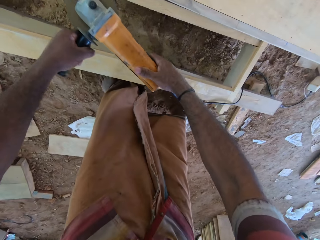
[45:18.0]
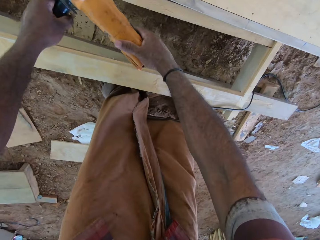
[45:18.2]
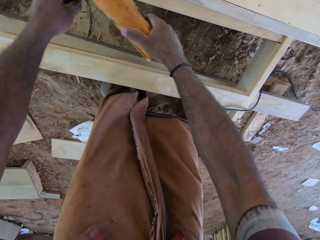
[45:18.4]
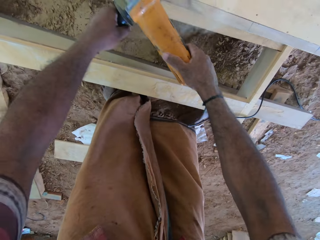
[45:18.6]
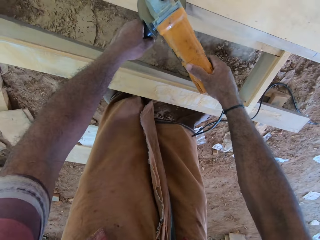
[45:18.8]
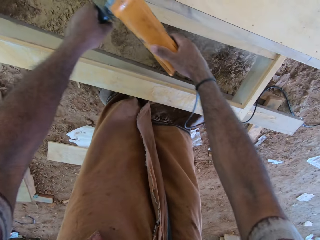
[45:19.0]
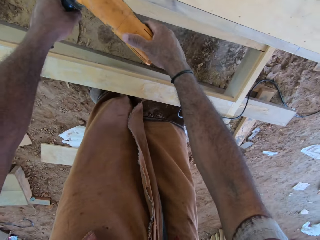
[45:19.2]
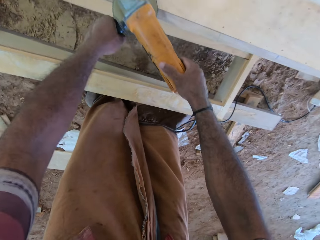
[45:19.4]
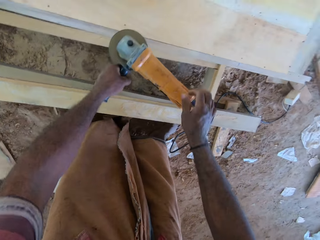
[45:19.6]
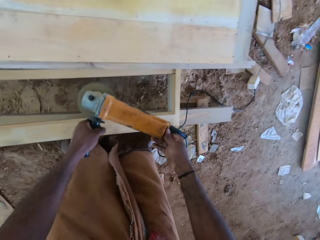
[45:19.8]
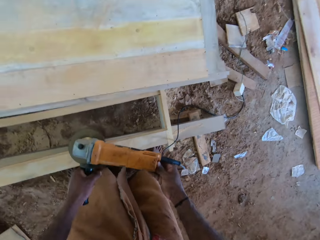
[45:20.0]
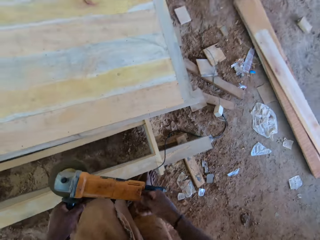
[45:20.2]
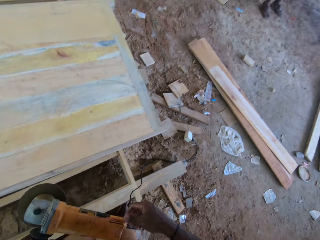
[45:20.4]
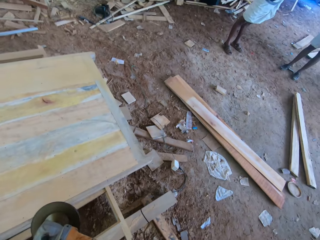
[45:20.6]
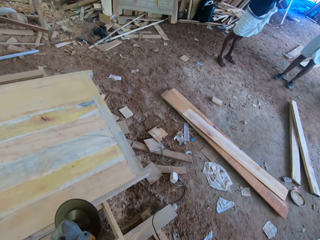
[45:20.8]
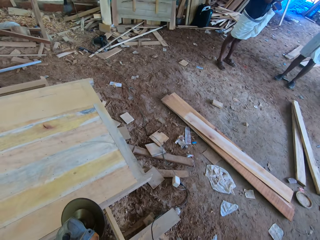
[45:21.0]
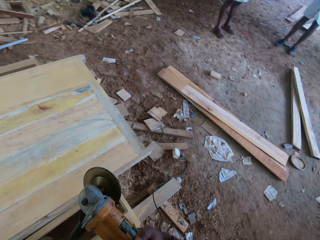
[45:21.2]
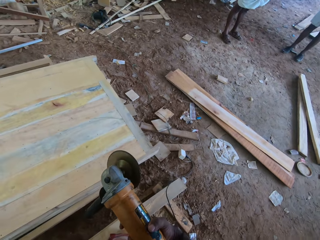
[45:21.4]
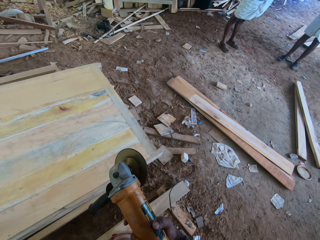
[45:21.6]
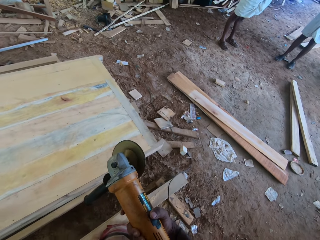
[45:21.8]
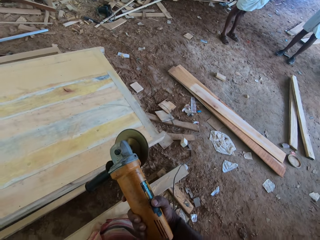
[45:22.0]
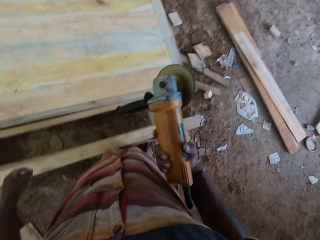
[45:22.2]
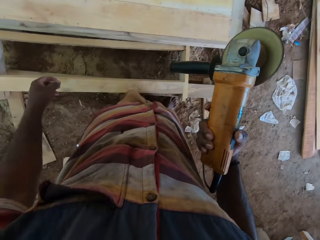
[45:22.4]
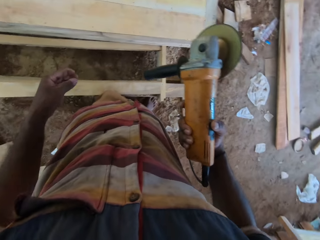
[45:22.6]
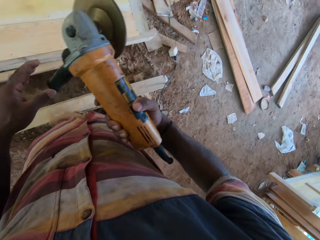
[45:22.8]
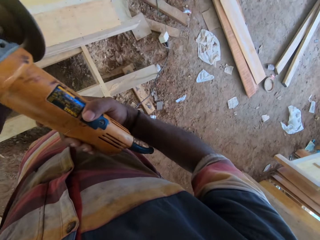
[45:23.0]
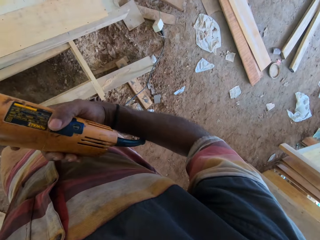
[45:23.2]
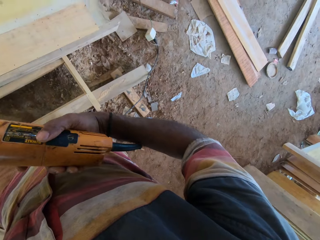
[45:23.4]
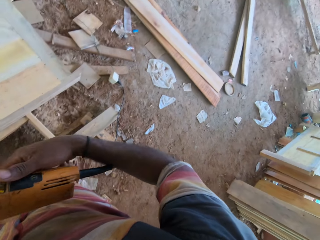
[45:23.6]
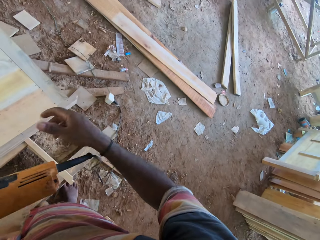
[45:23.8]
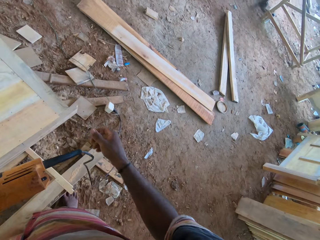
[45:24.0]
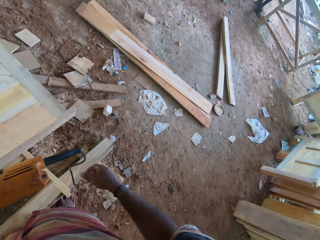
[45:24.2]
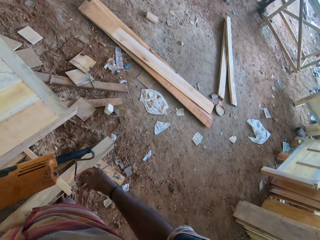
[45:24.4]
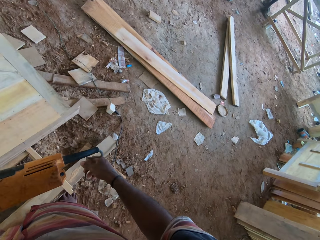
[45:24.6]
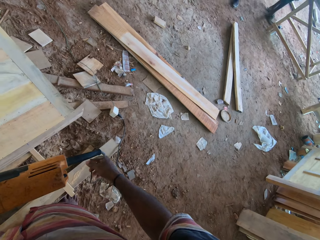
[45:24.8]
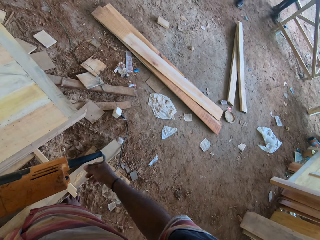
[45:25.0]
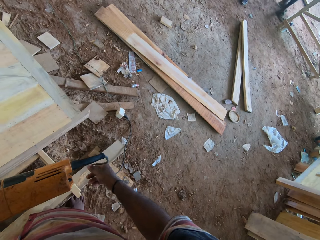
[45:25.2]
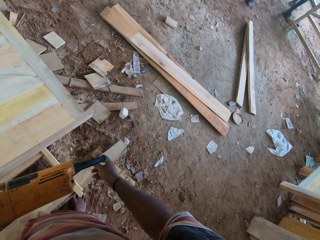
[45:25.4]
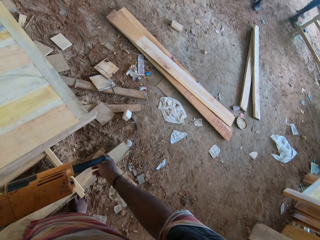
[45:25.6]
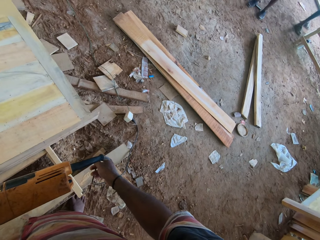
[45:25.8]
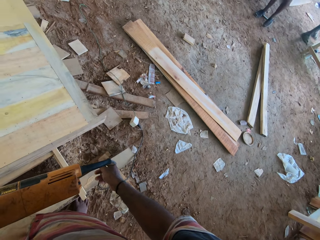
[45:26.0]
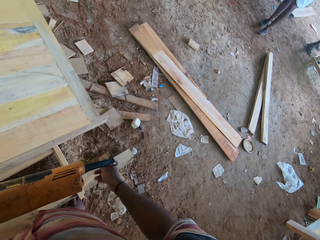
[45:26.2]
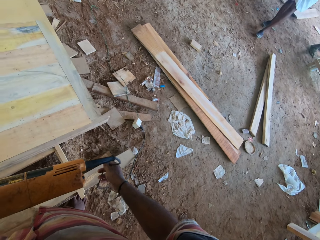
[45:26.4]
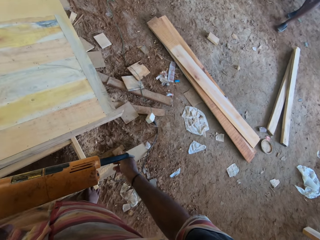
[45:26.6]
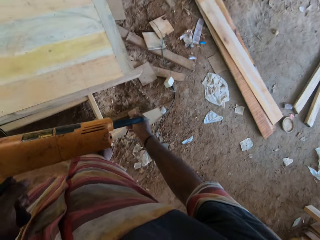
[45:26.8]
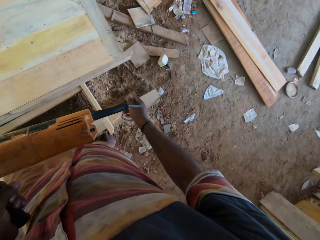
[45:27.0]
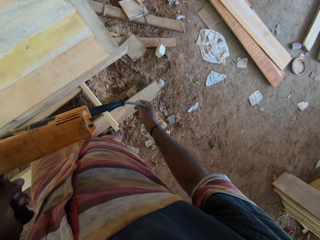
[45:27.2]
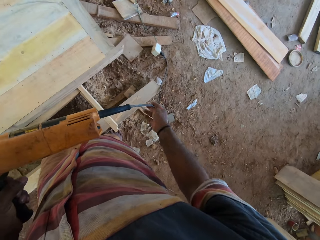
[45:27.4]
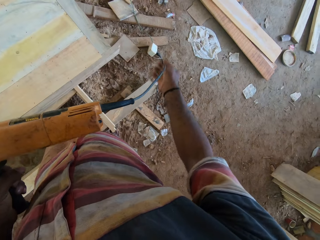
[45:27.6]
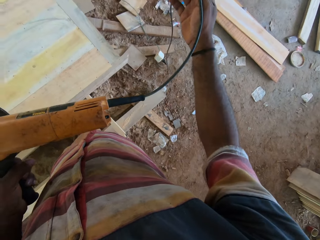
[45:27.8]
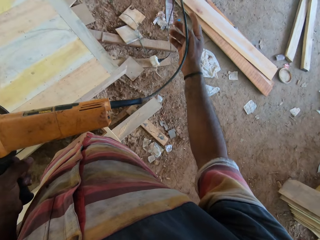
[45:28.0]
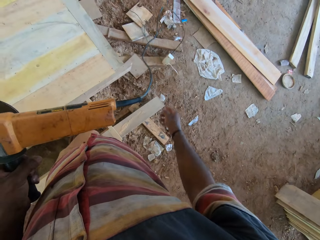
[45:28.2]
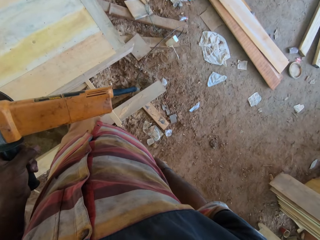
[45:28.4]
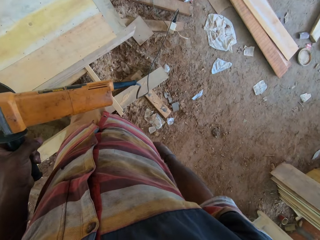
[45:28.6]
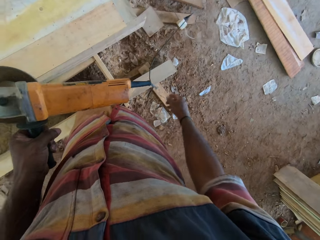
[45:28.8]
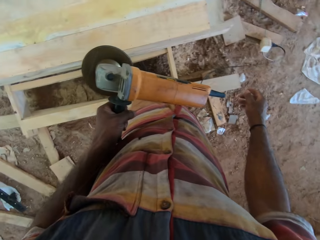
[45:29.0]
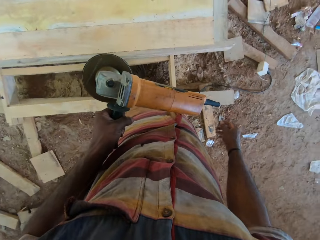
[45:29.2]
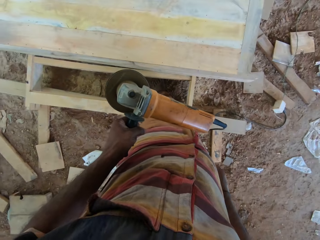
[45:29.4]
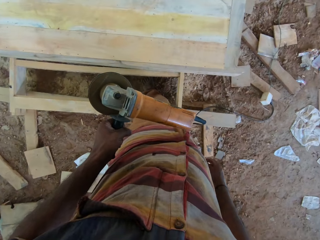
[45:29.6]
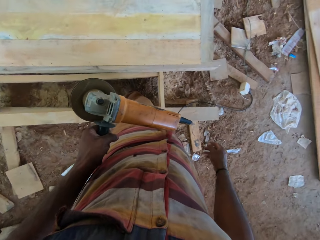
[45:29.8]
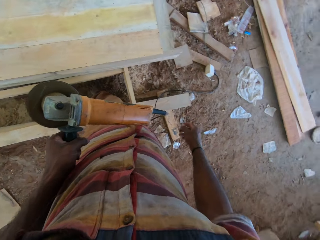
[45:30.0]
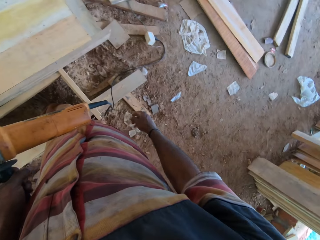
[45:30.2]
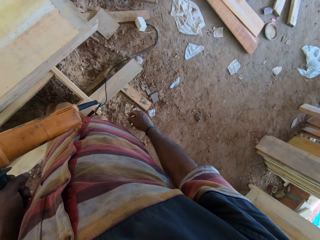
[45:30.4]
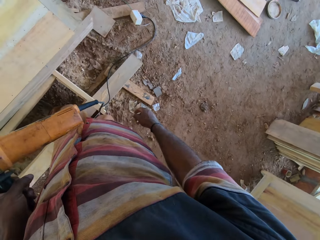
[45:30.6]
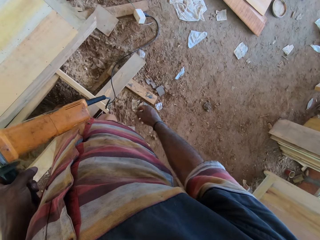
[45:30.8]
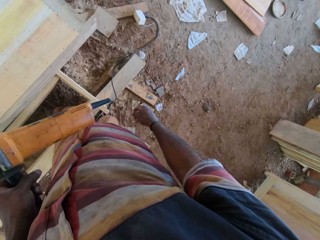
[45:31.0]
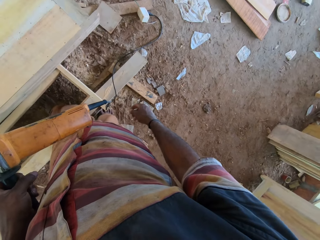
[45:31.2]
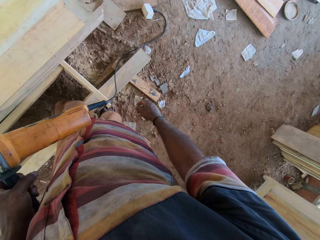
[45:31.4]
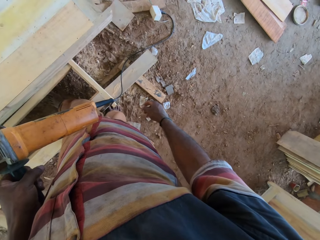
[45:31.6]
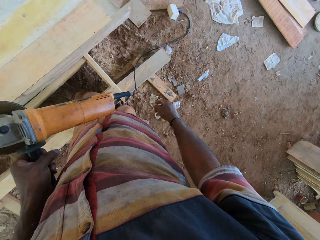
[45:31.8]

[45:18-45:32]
The camera wearer smoothens the wooden surface with the sander. They stop buffing. They interact with a man. They lift up the sander. They hold the buffing machine. They hold the cable of the sander. They interact with the man.

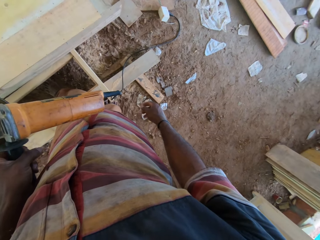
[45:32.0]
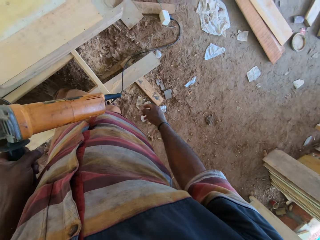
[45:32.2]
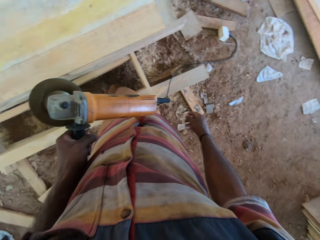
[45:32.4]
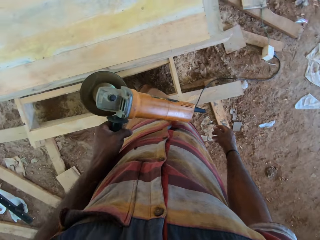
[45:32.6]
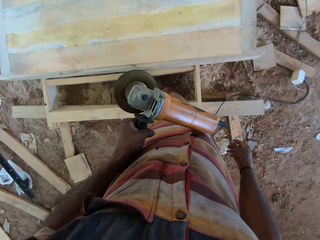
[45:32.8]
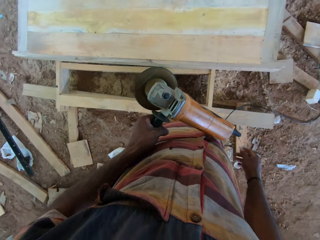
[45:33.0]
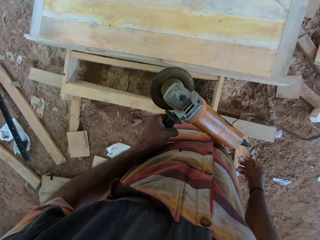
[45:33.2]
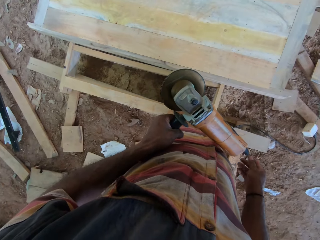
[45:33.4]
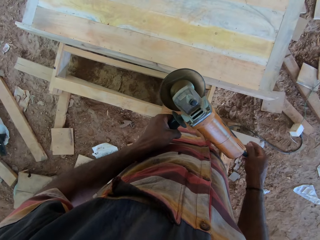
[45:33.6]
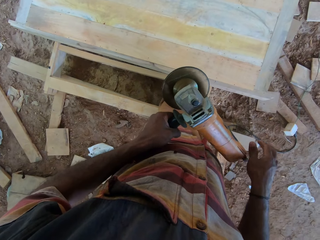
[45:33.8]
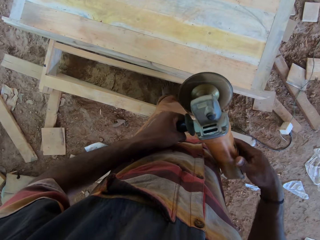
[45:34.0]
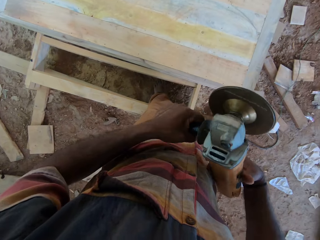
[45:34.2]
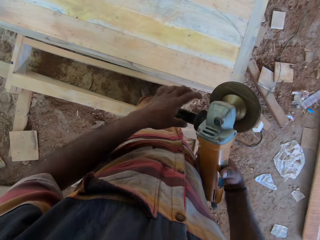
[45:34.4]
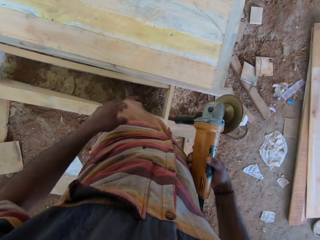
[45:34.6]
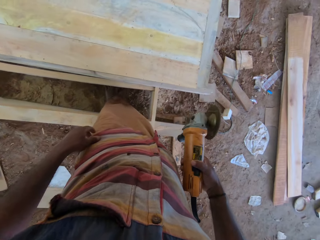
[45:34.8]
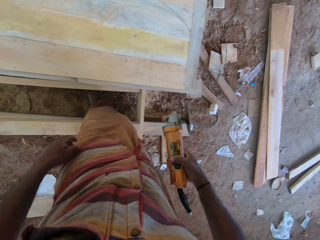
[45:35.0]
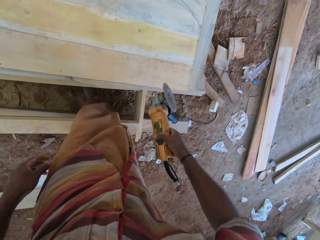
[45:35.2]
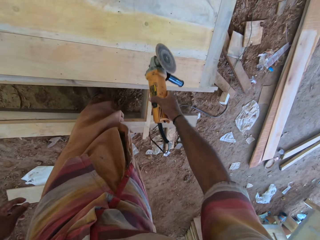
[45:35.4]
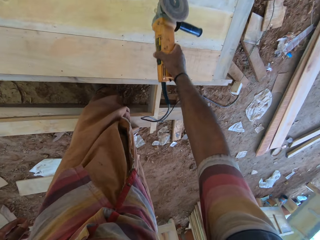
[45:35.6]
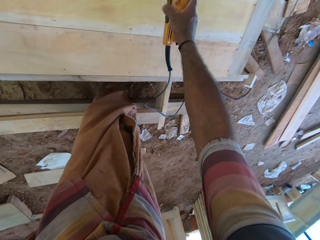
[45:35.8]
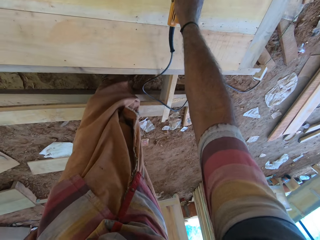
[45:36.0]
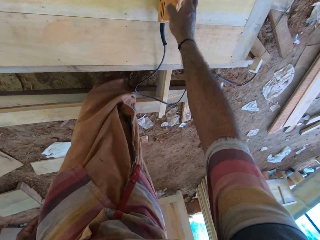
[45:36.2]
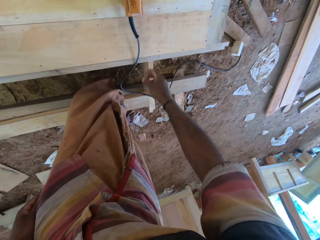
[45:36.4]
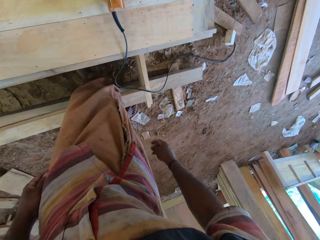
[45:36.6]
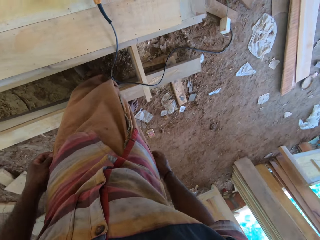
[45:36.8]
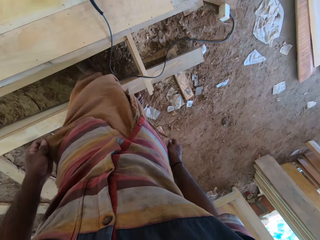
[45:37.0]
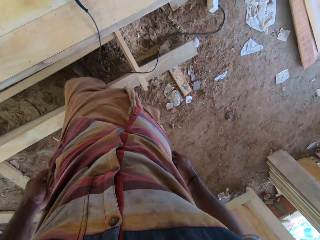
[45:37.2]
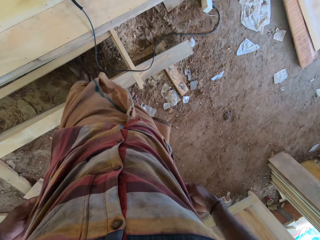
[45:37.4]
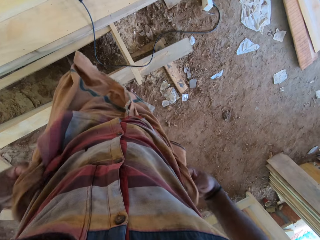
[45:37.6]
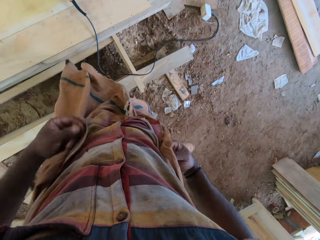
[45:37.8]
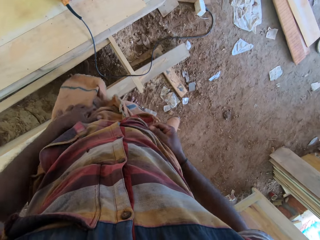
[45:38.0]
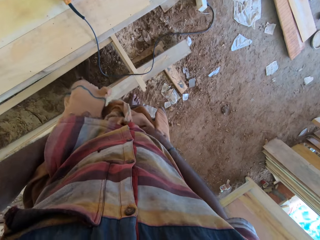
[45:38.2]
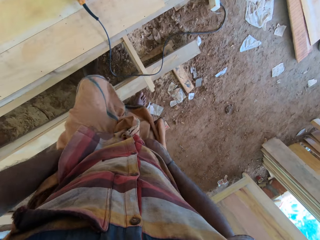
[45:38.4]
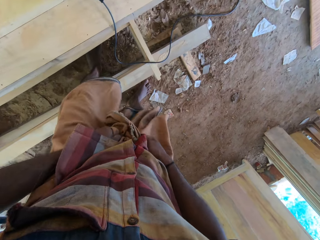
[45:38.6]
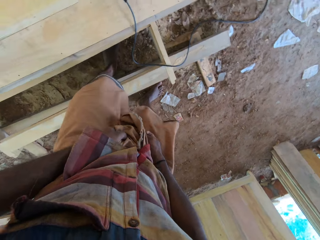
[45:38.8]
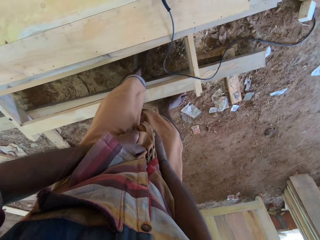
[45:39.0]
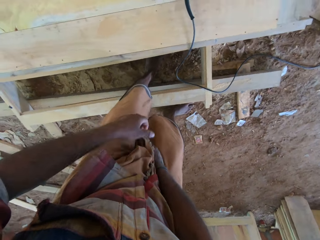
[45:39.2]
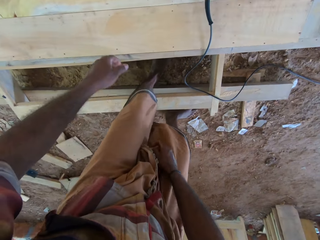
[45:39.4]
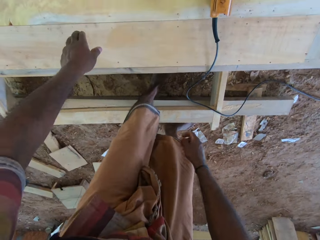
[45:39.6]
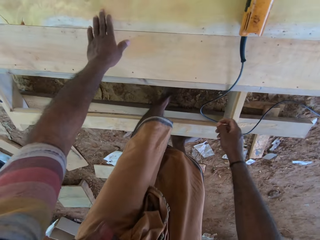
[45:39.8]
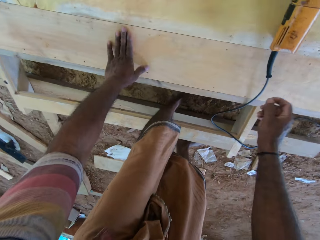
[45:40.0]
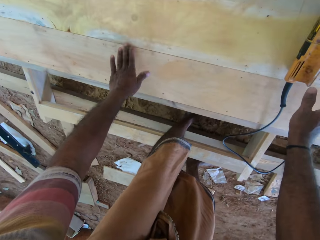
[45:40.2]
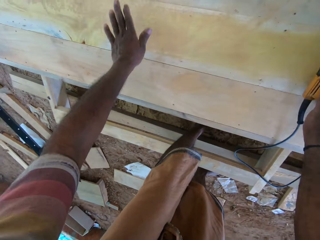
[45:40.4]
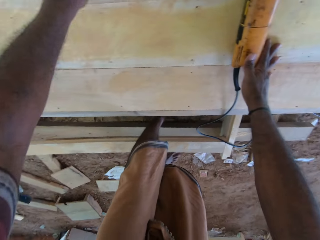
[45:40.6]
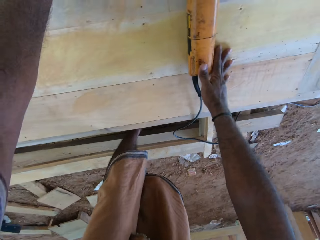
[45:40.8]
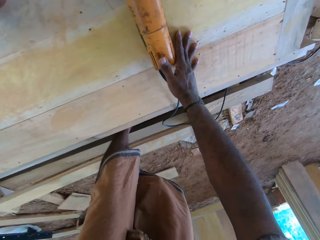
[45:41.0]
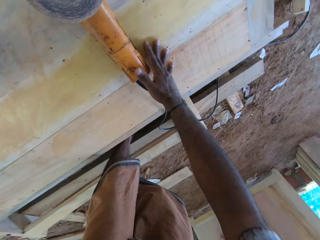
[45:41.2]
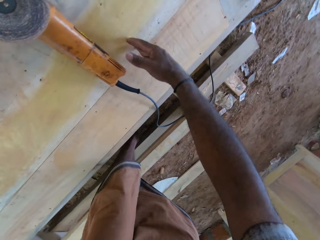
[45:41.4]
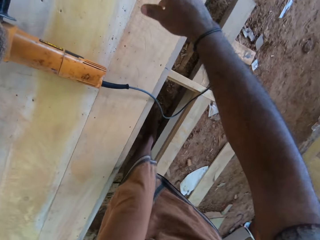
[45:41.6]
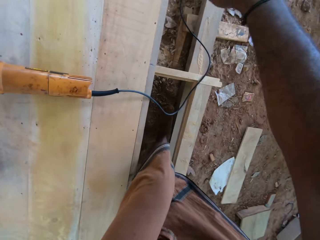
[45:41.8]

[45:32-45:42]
The camera wearer holds the sander with his right hand. He places the sander on the wooden surface. He lifts up his cloth. He climbs on the table.
